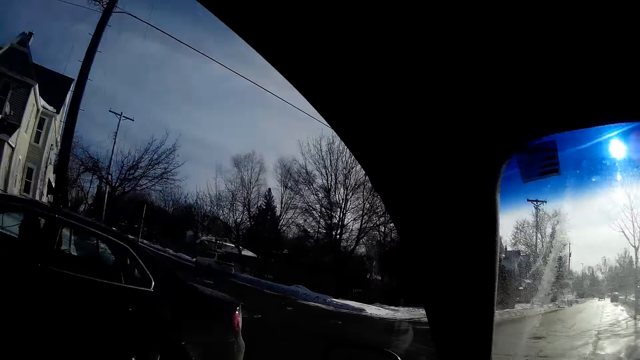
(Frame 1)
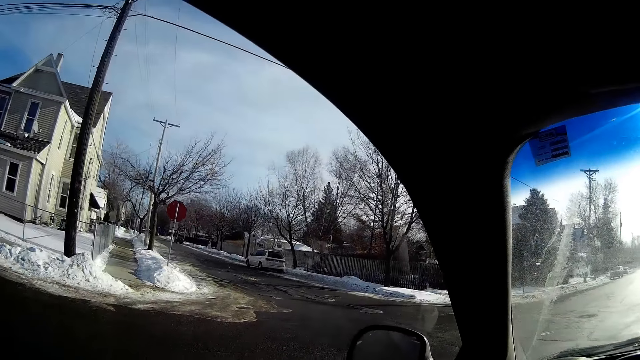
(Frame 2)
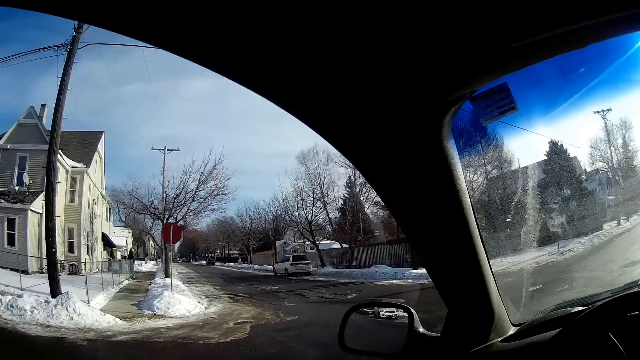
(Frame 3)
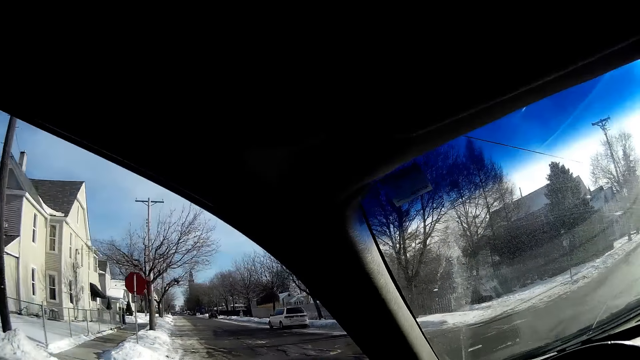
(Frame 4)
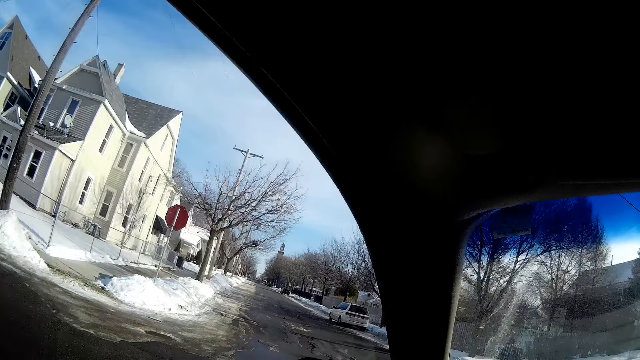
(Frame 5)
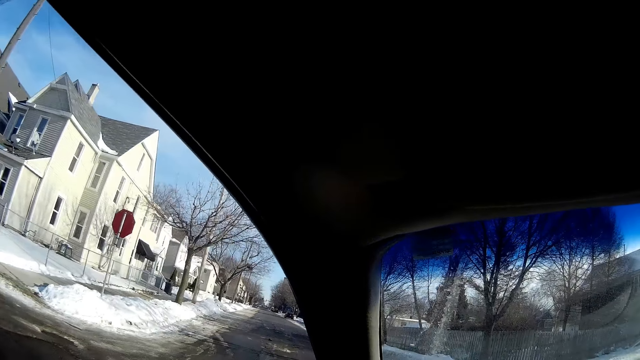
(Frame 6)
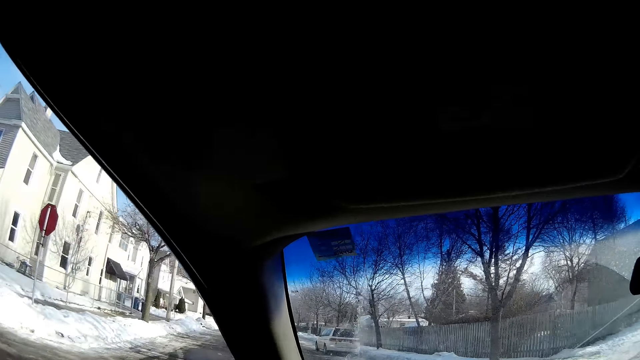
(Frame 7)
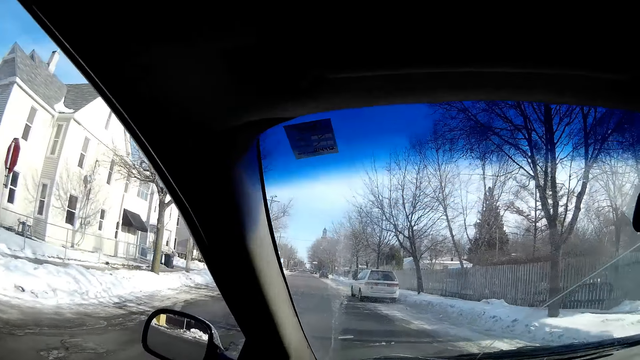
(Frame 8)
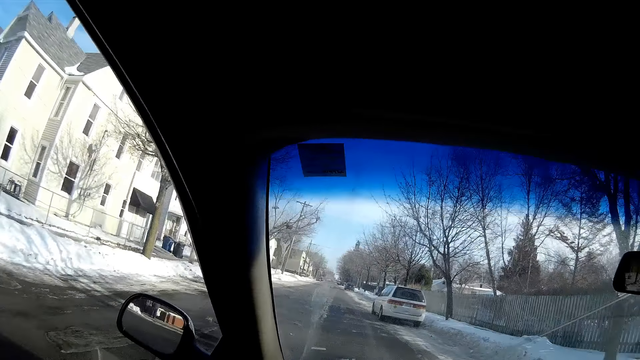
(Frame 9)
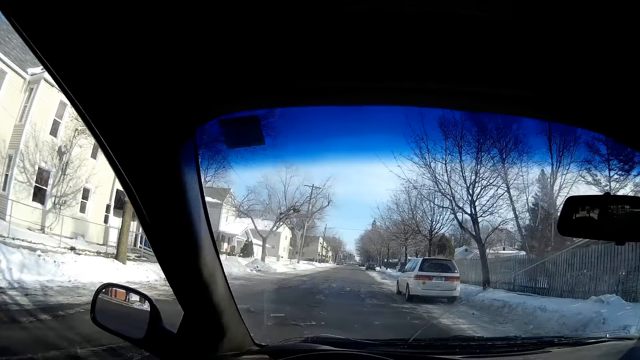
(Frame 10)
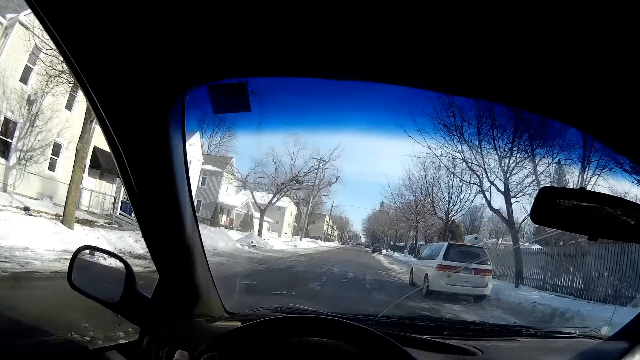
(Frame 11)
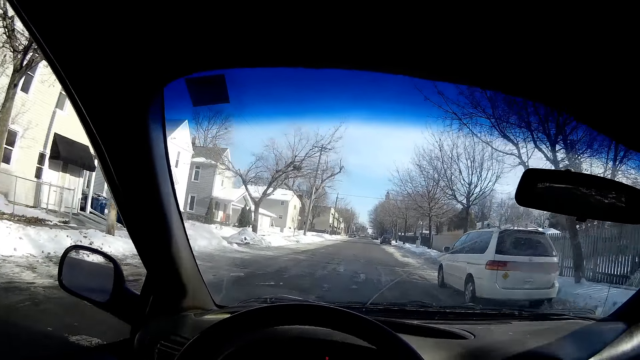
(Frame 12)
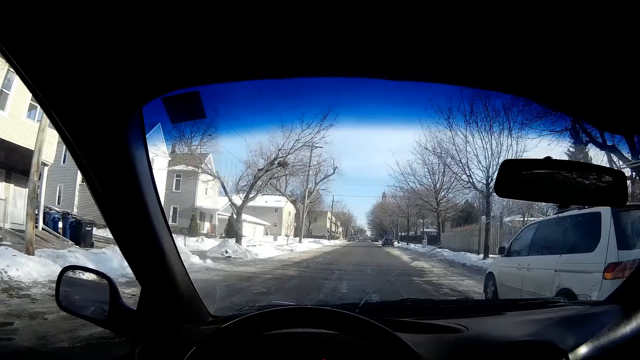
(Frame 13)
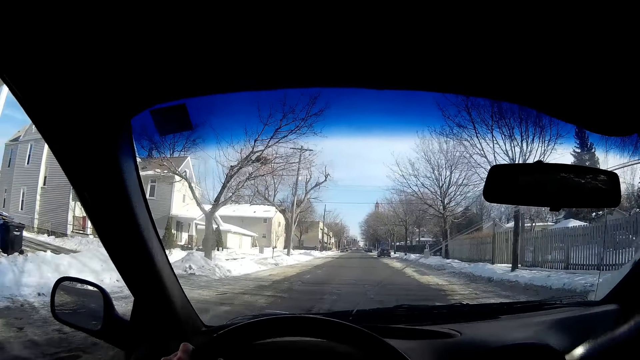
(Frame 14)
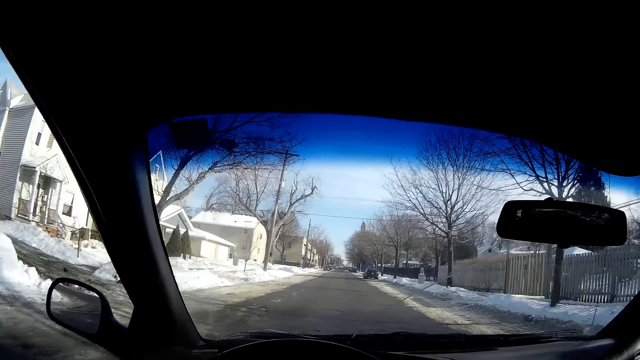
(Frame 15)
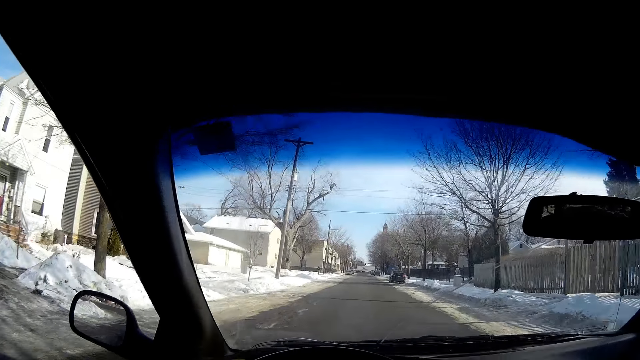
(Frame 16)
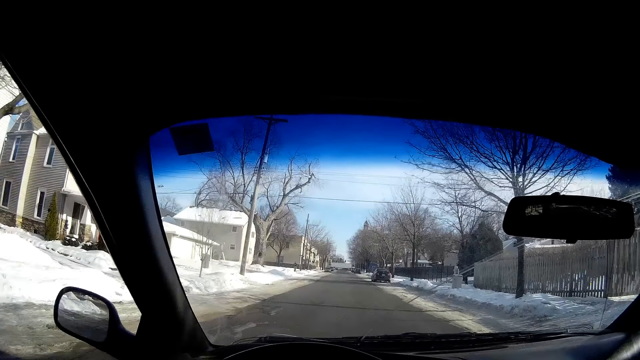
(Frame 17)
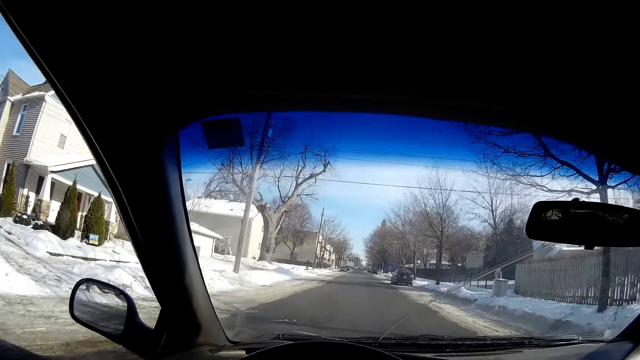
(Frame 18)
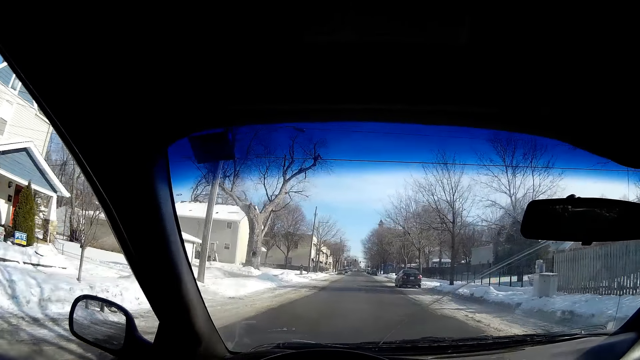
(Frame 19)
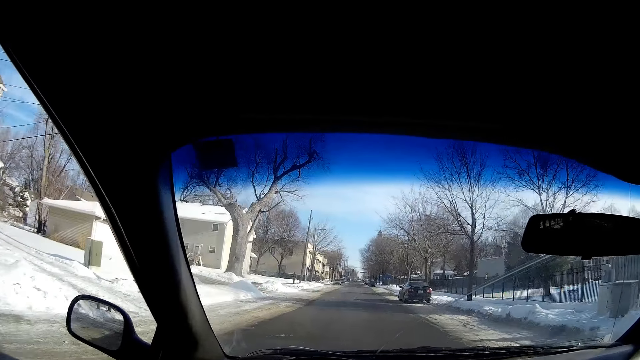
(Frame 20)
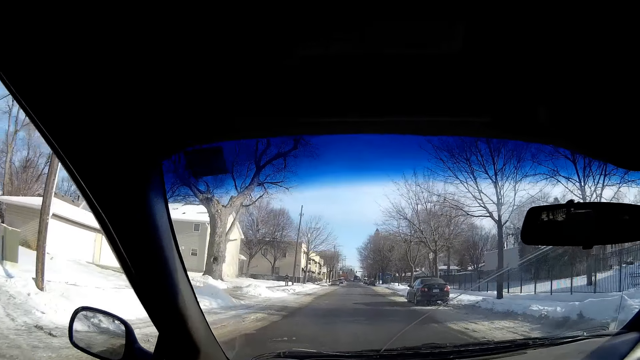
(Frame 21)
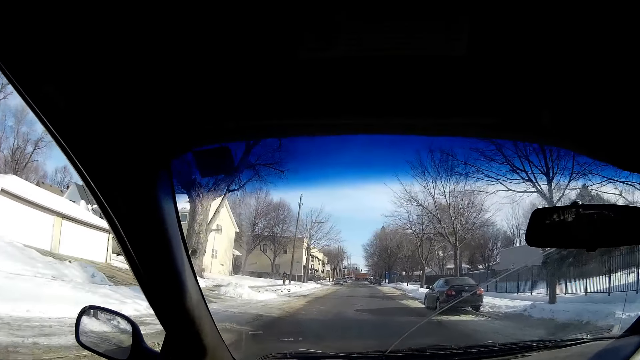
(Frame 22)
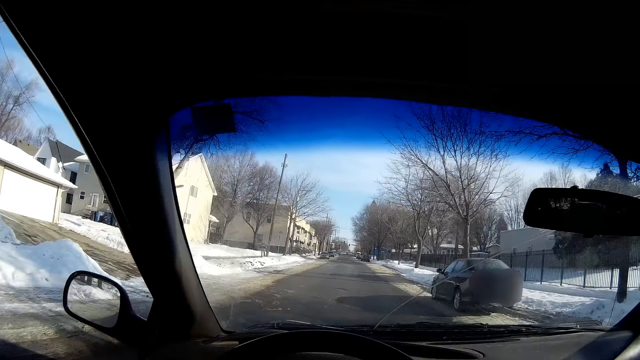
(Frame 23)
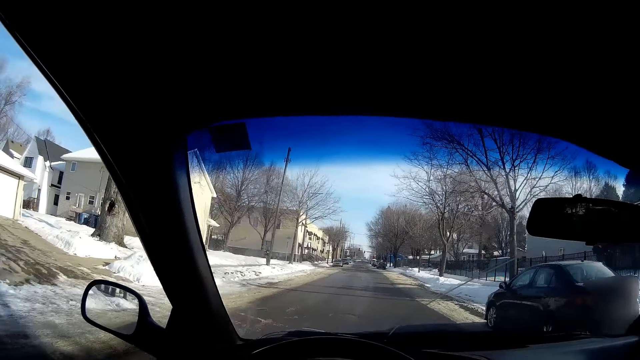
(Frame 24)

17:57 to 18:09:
The camera wearer turns to a road on her left.

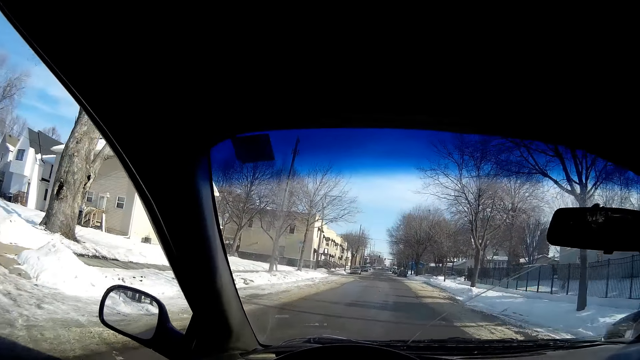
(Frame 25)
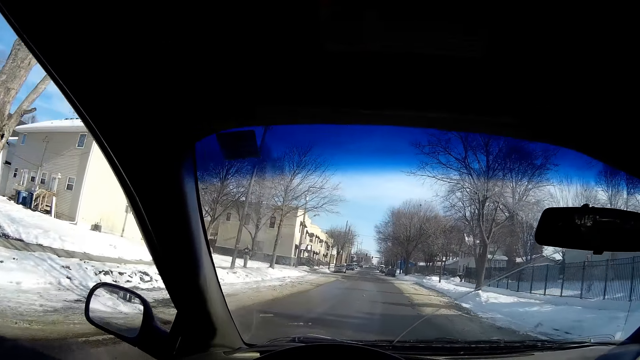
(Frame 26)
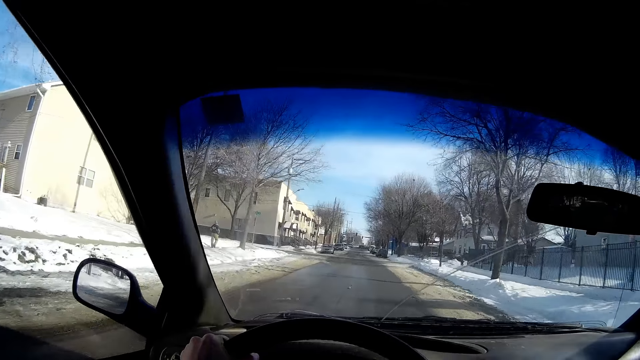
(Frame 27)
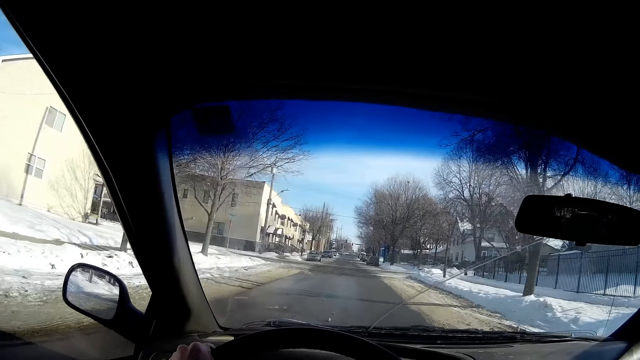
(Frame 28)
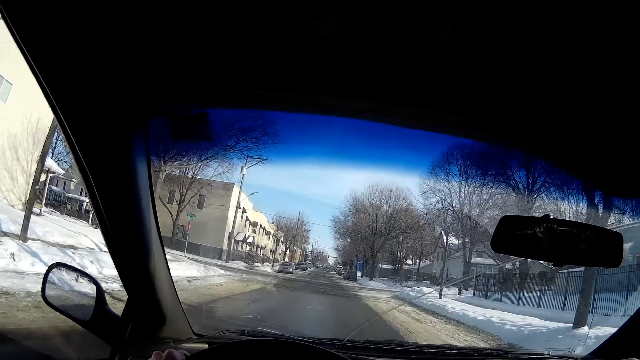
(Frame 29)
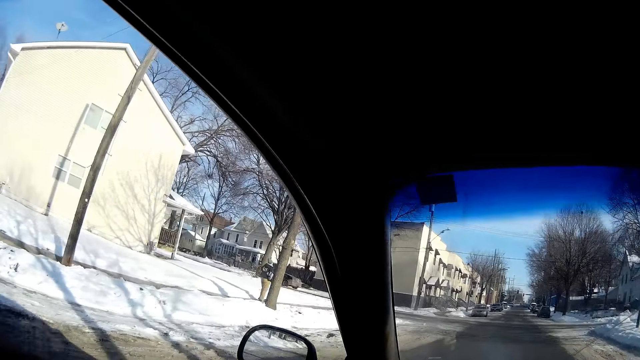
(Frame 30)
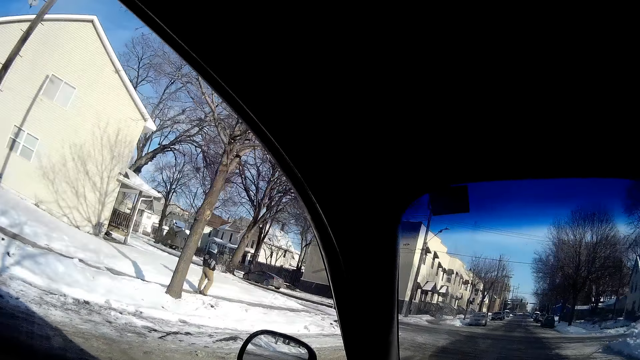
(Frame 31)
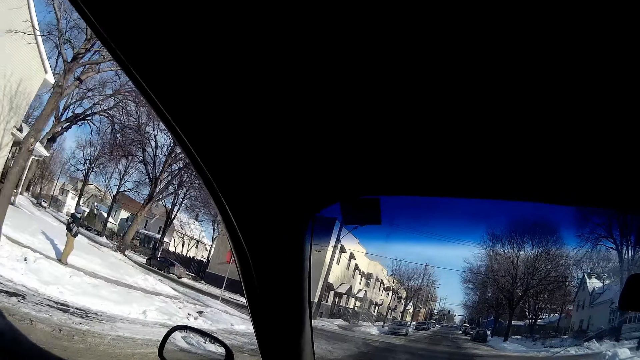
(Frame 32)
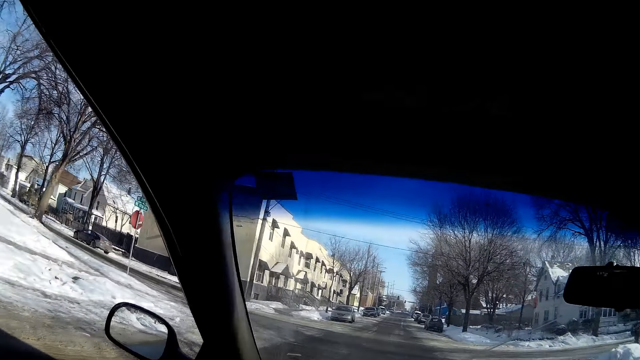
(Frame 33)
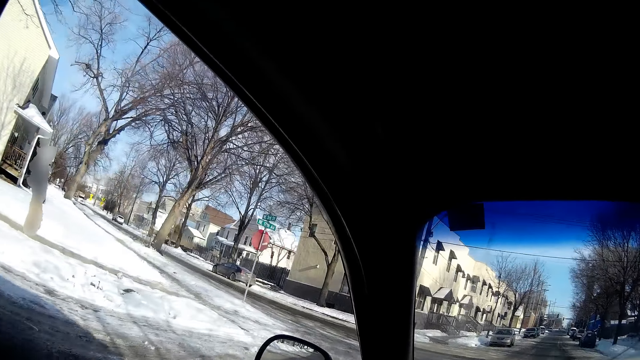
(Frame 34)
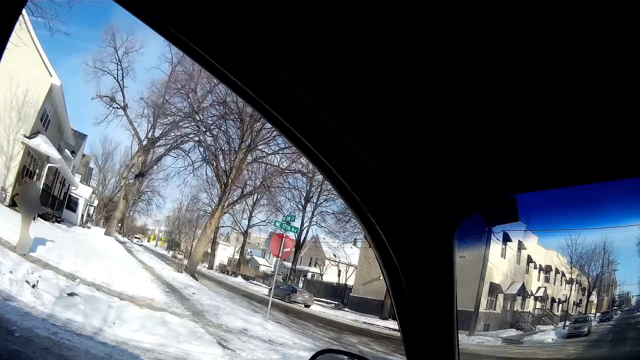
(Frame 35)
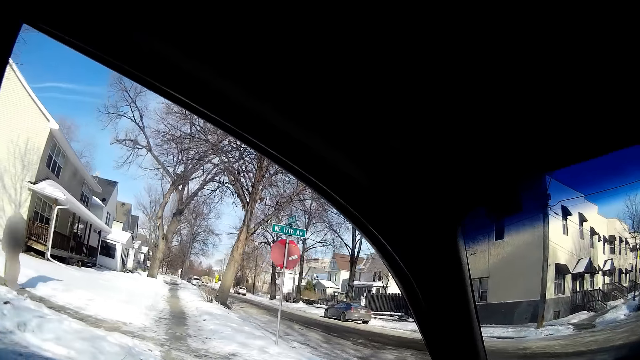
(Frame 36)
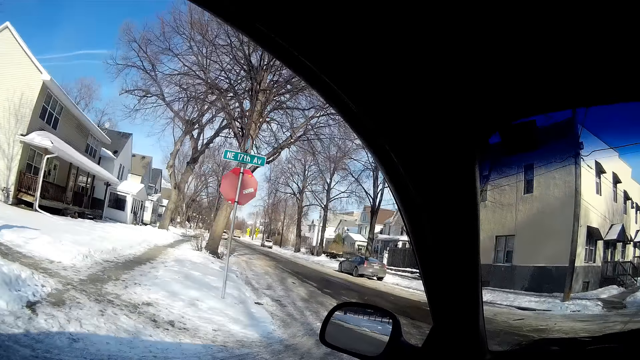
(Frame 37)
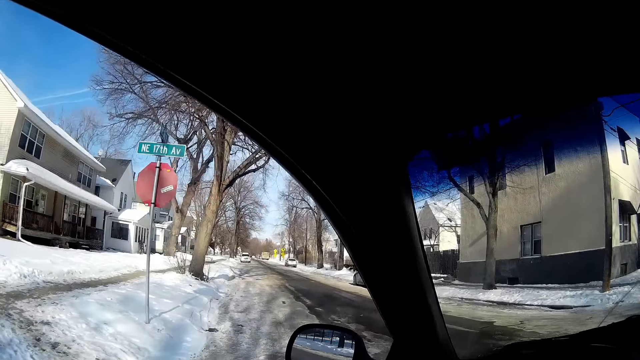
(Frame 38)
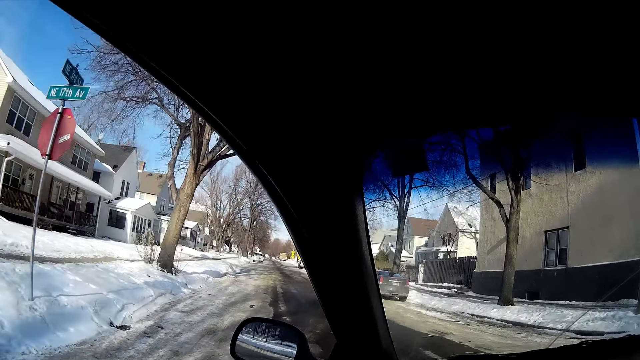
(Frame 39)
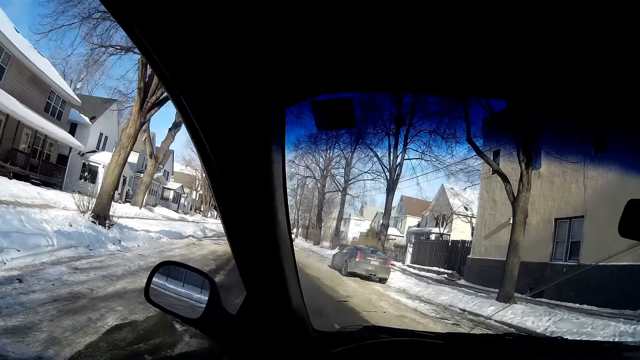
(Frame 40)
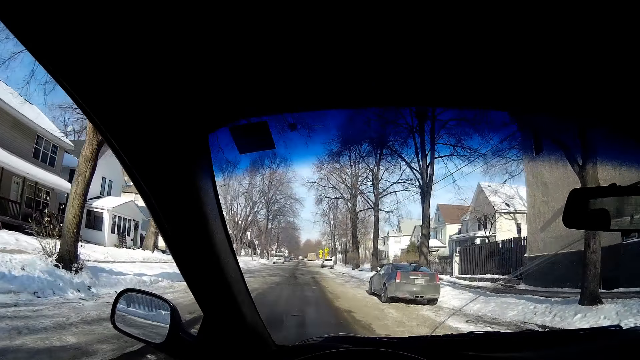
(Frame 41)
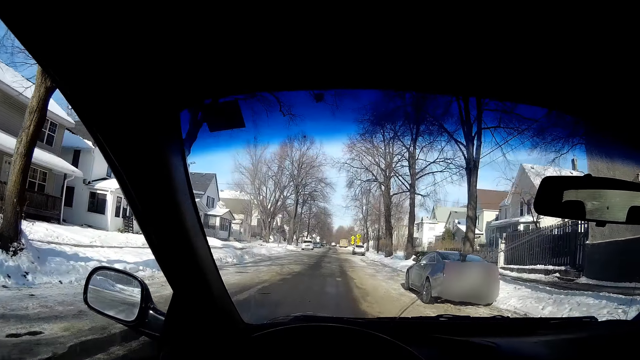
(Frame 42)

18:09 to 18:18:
The camera wearer turns to a road on her left. She makes a left turn.
